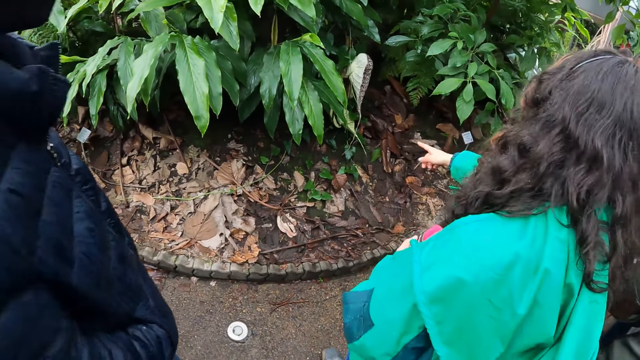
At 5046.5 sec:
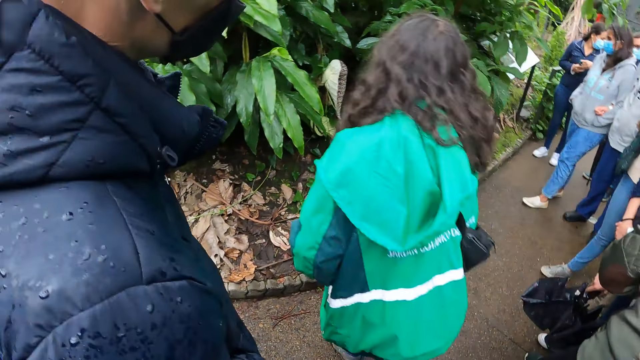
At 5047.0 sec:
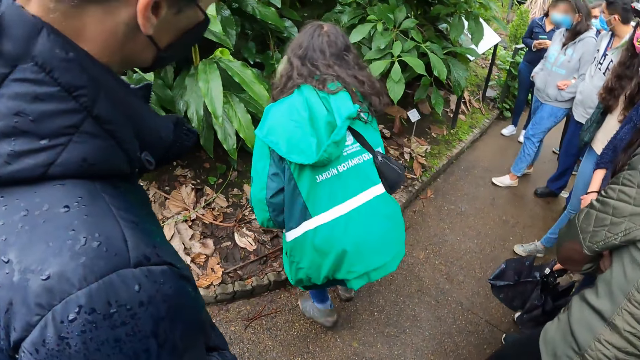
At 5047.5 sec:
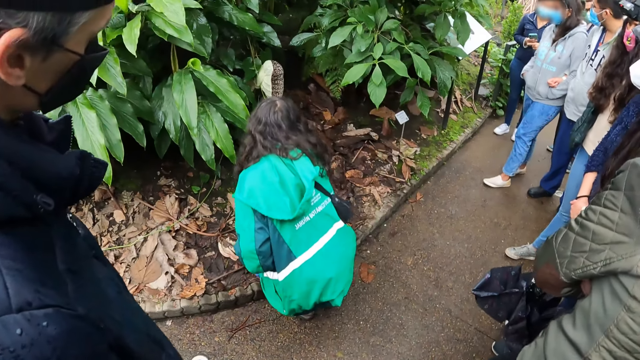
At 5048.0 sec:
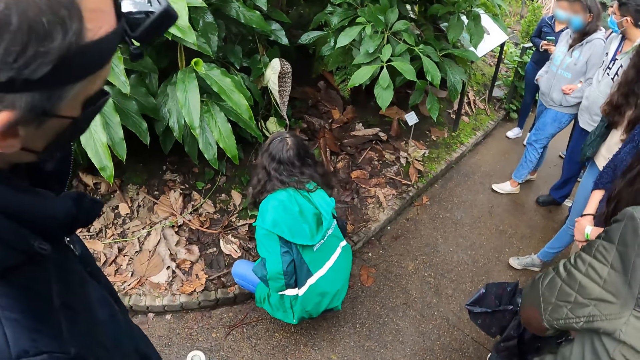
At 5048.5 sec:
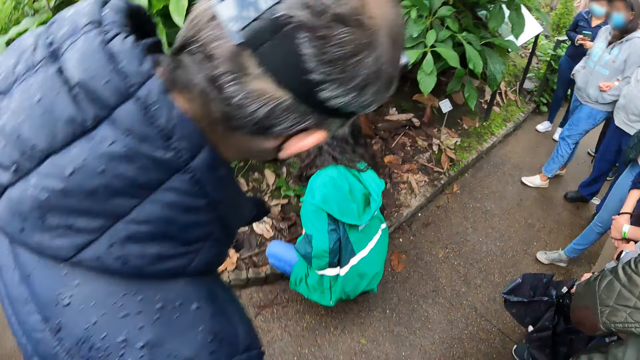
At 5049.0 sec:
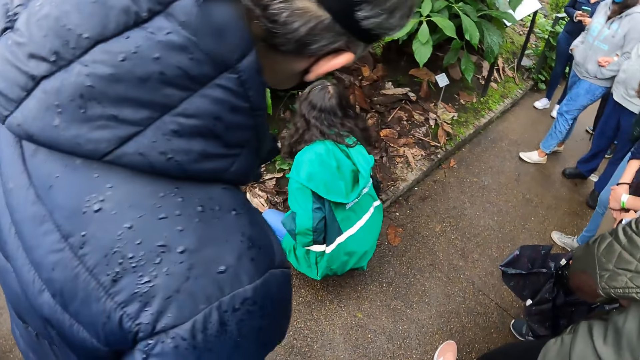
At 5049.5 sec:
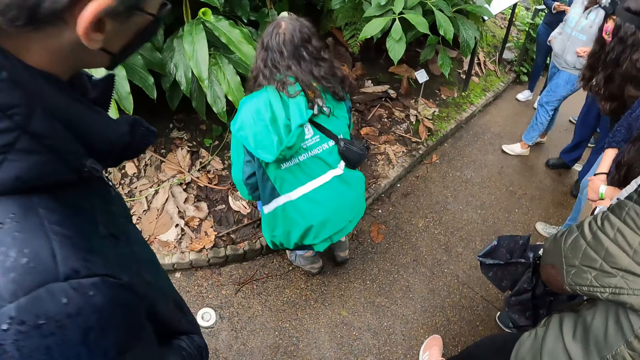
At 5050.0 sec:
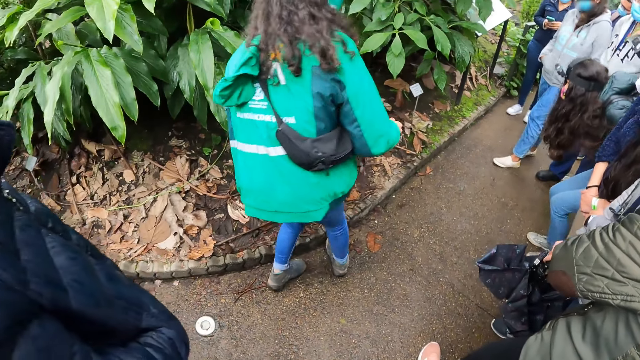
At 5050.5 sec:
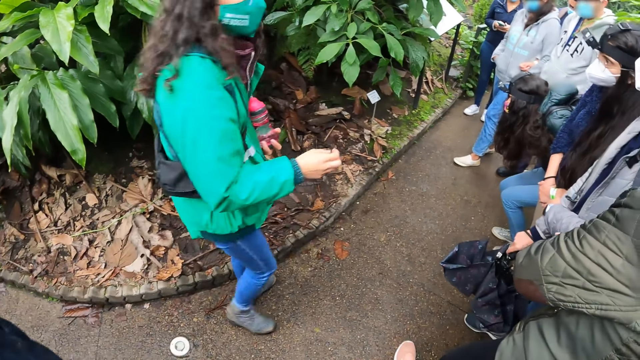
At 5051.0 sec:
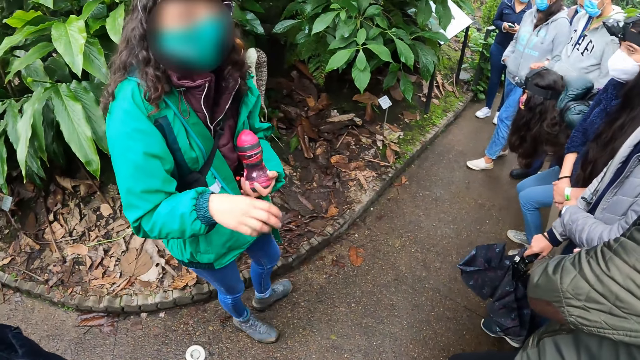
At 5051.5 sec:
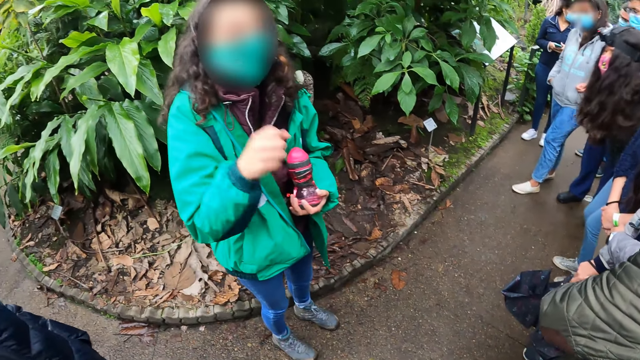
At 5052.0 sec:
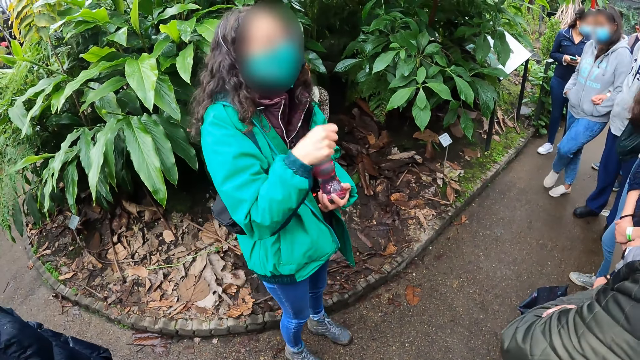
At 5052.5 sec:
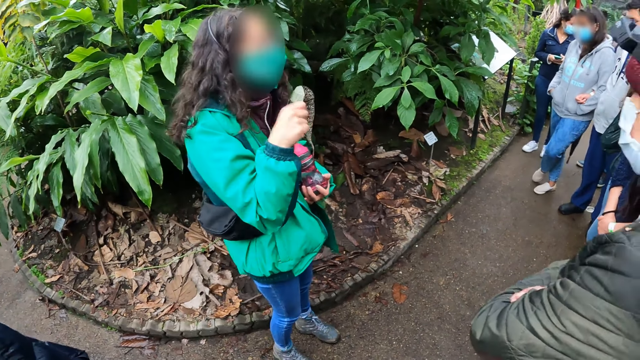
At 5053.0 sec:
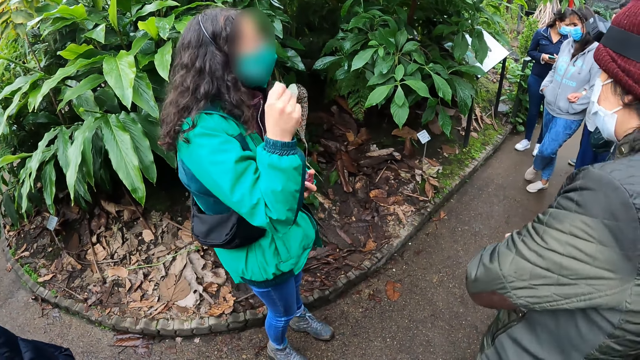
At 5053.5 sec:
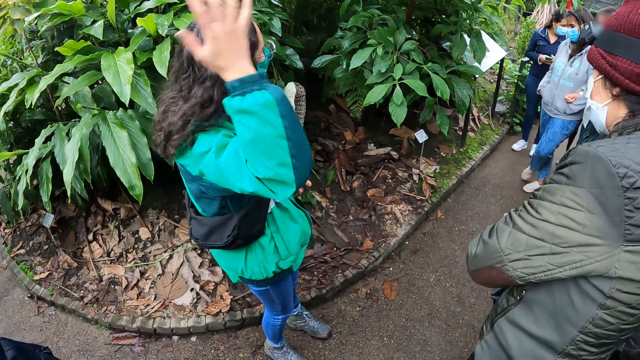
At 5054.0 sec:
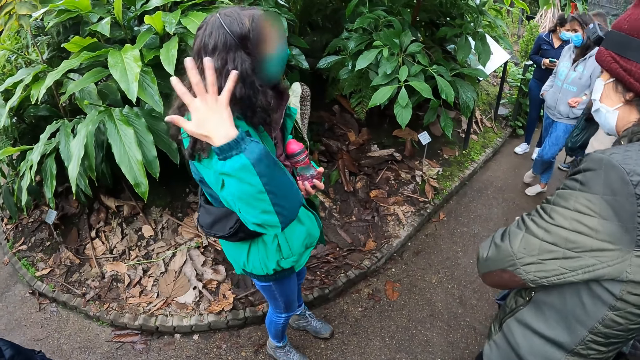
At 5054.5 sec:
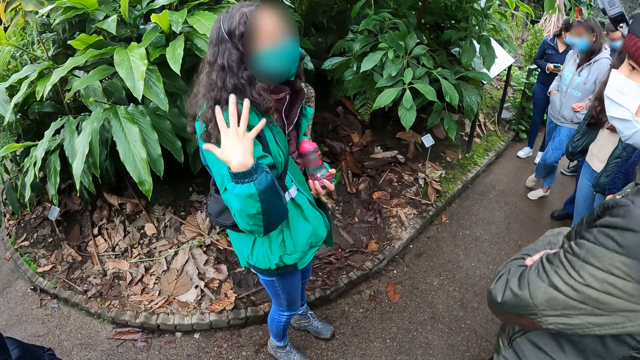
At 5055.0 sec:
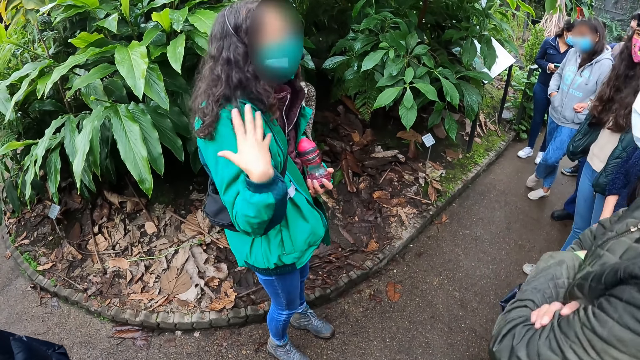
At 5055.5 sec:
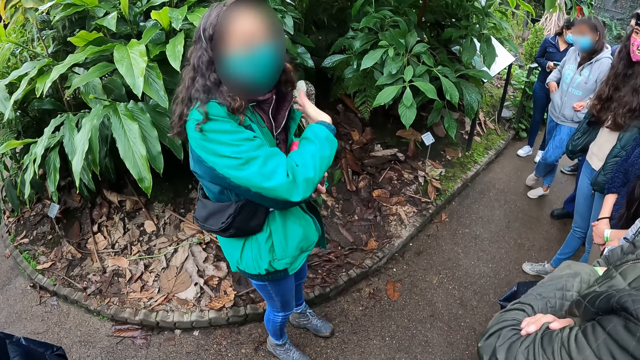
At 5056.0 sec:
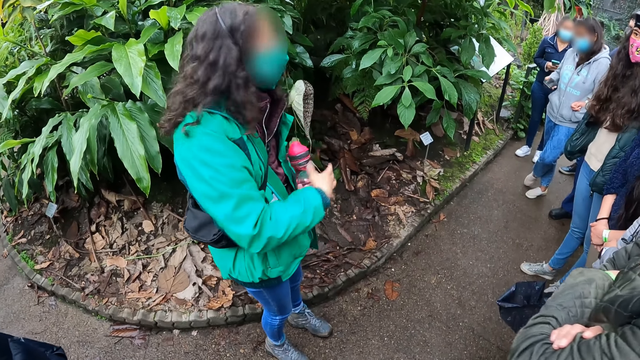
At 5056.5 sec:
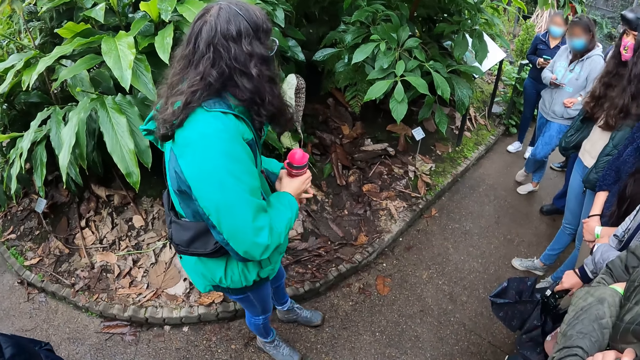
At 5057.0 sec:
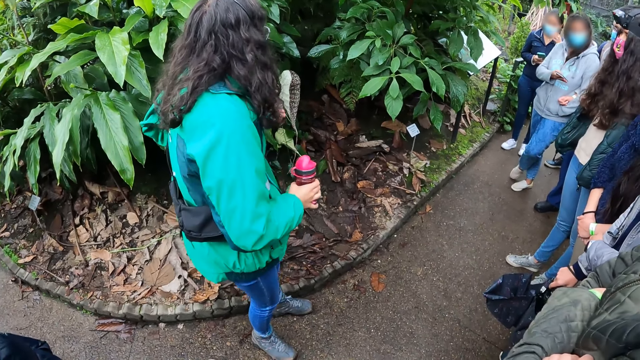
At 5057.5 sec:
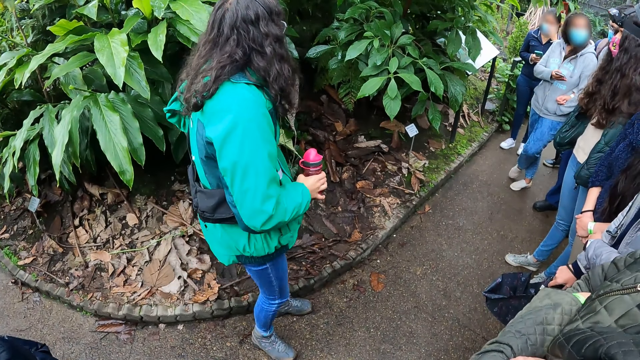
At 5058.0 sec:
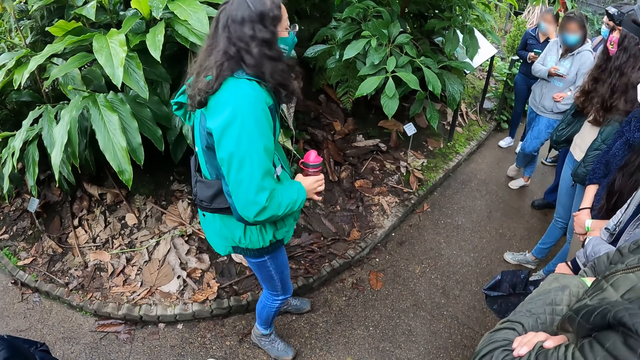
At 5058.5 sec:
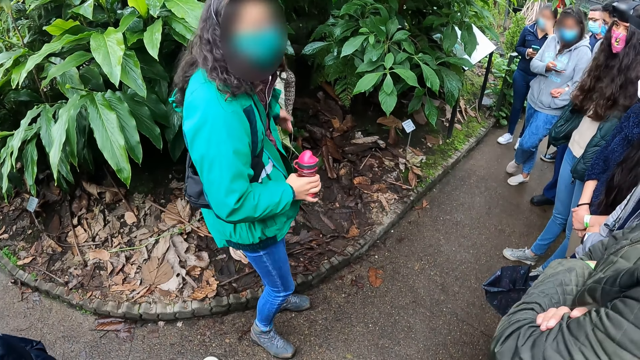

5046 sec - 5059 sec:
A lady squats. The woman touches a seed on the ground with her right hand. The lady gestures to the camera wearer, another lady, a man and a third lady. Another lady touches her hair. The woman passes the water bottle from her left hand to her right hand.

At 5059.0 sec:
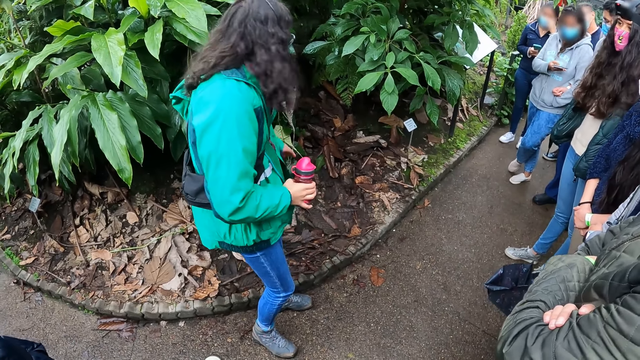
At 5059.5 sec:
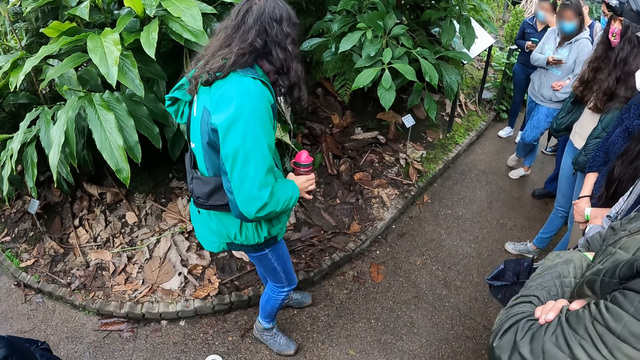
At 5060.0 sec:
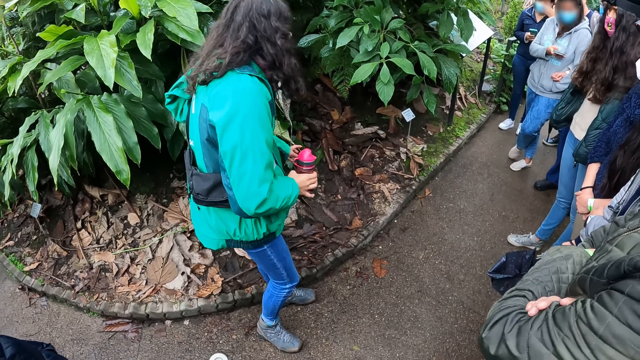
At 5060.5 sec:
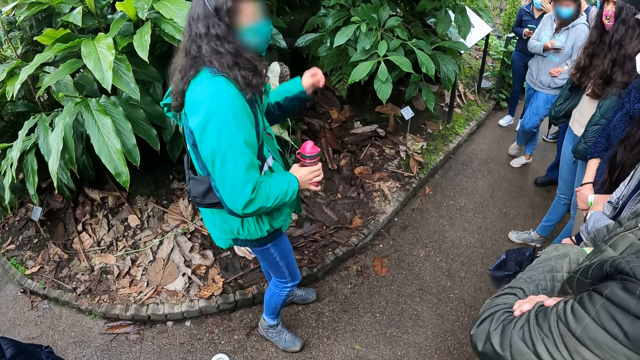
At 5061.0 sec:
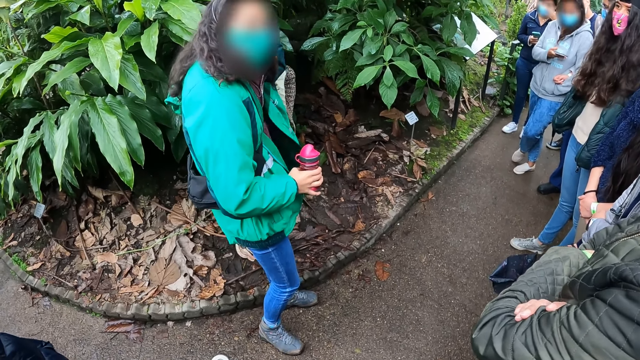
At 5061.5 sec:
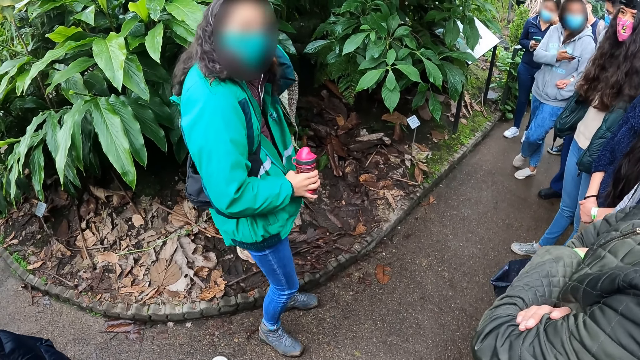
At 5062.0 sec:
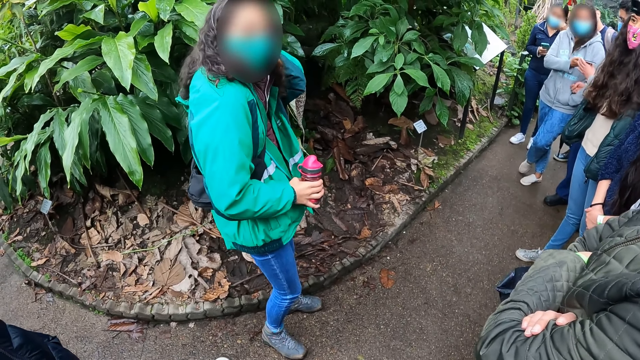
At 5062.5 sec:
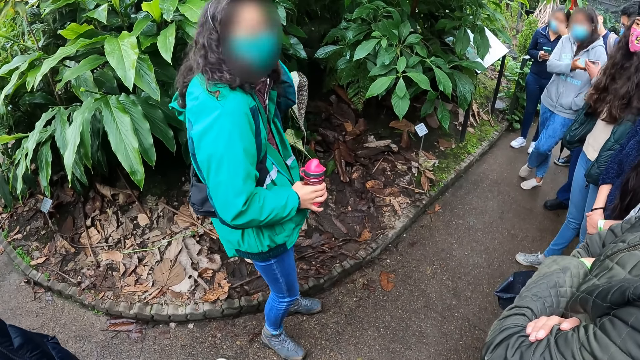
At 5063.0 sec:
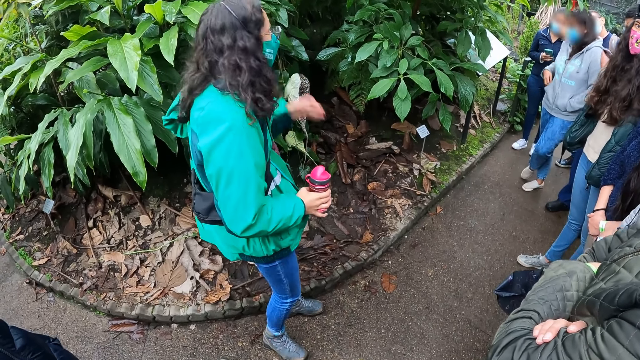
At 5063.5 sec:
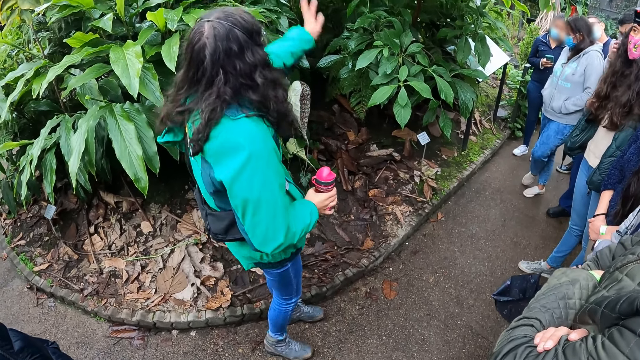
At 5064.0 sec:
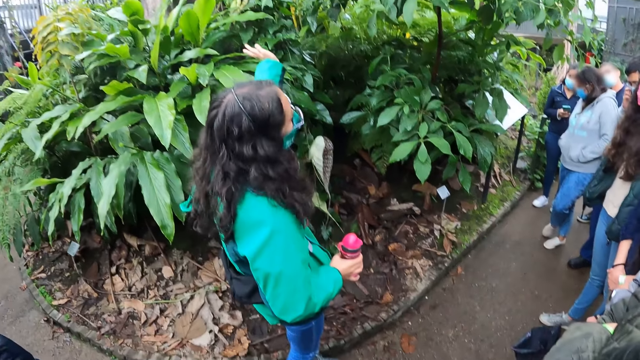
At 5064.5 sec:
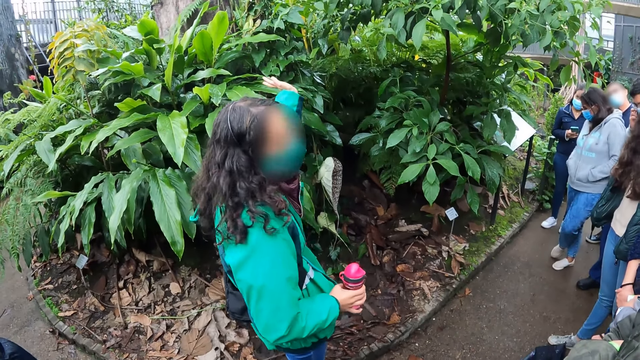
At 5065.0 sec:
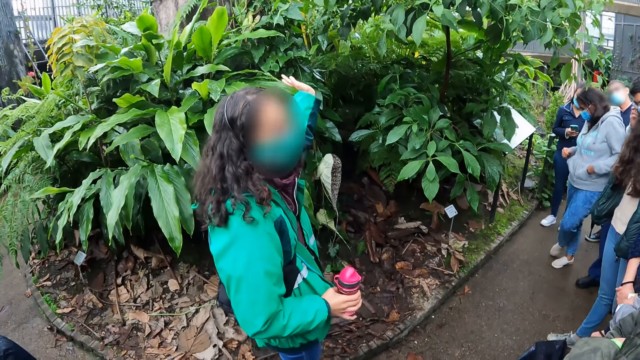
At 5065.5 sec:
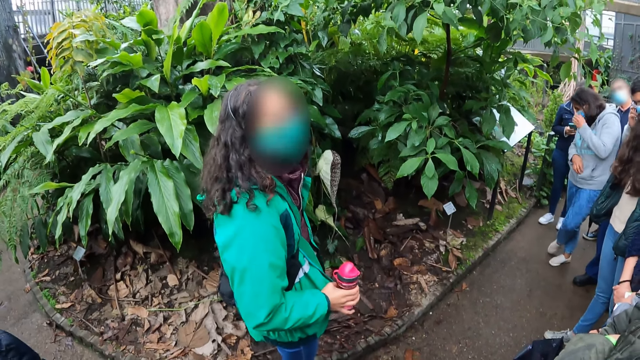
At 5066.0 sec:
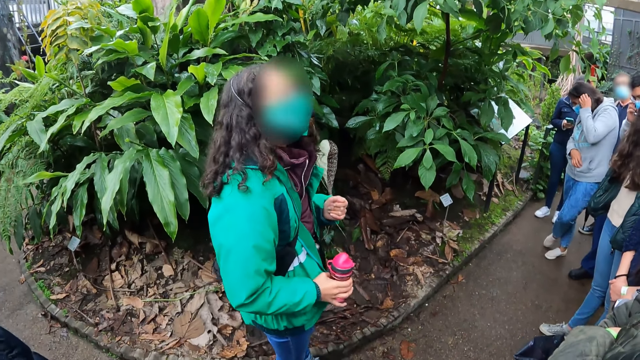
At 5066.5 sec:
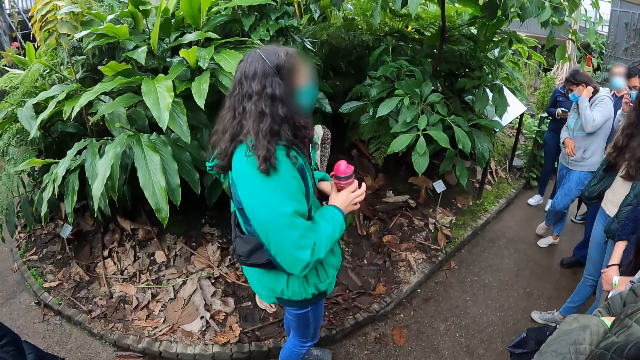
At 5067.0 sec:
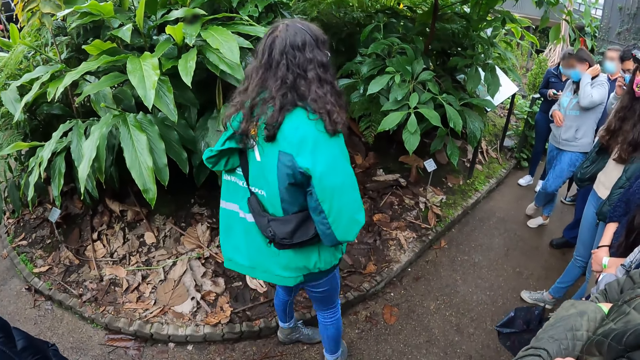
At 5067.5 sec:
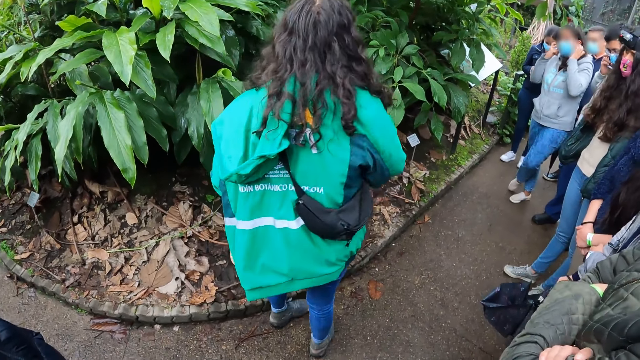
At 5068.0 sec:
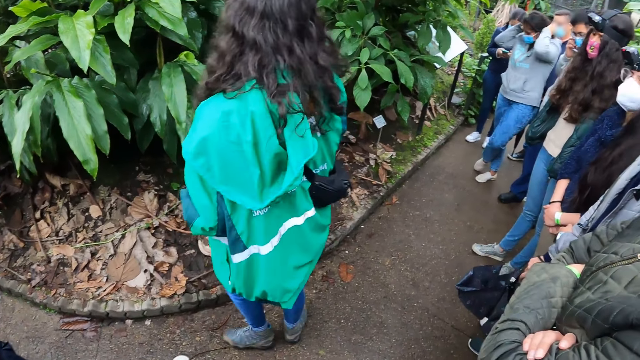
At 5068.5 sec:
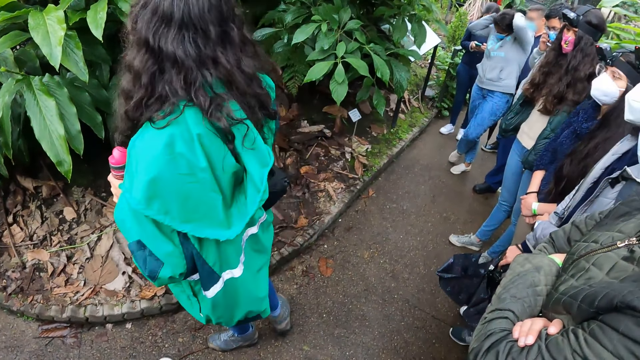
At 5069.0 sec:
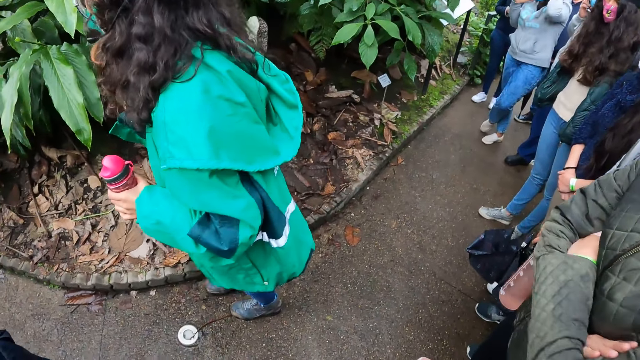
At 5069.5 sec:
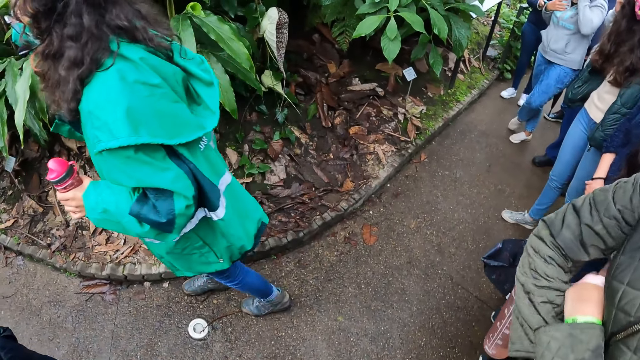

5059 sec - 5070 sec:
The lady points at something. The woman touches her hair with her left hand and passes the water bottle from her right hand to her left hand.
